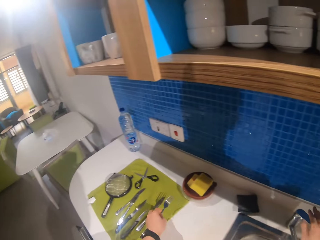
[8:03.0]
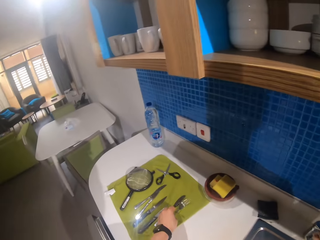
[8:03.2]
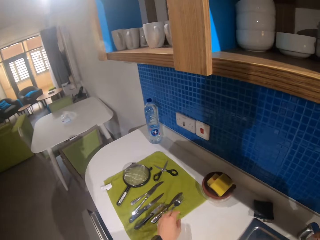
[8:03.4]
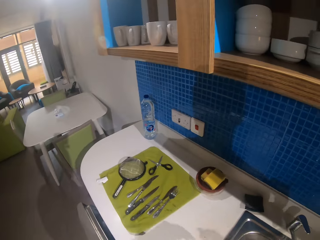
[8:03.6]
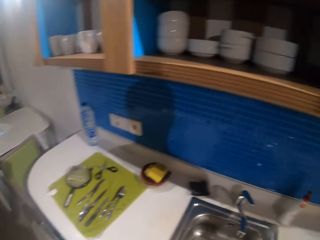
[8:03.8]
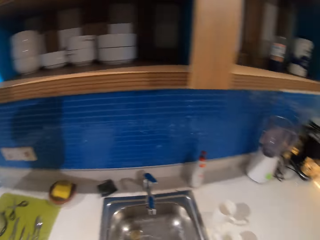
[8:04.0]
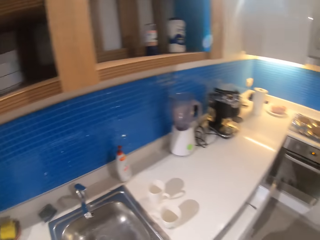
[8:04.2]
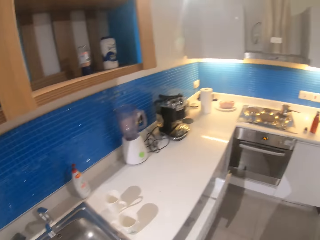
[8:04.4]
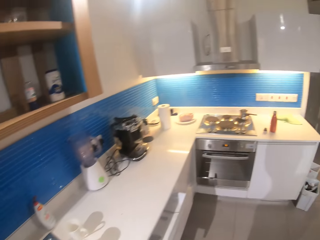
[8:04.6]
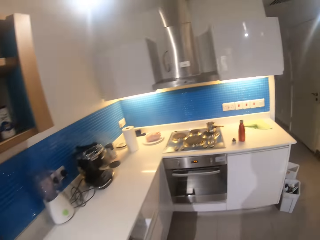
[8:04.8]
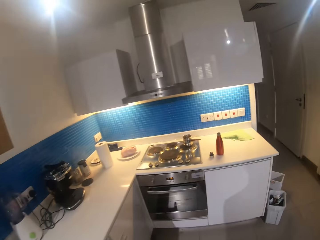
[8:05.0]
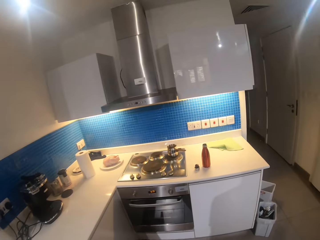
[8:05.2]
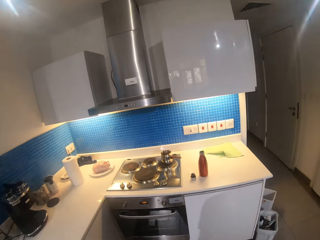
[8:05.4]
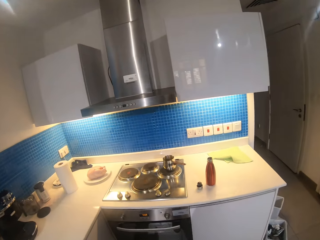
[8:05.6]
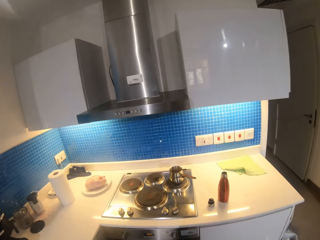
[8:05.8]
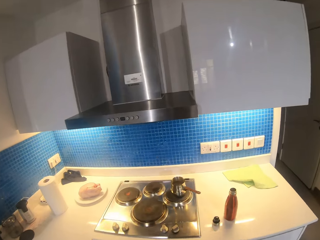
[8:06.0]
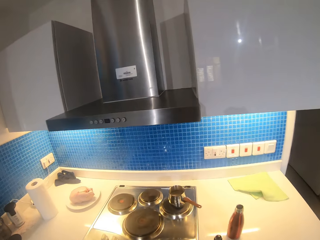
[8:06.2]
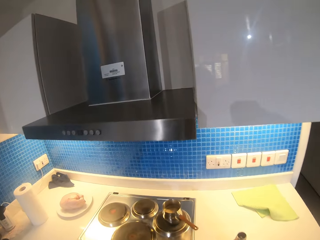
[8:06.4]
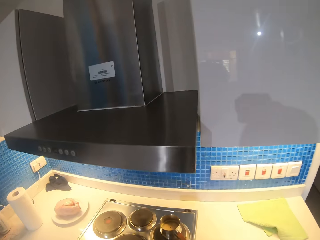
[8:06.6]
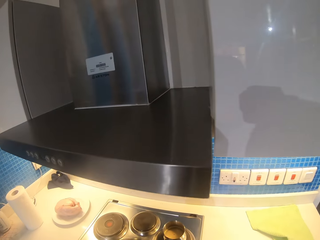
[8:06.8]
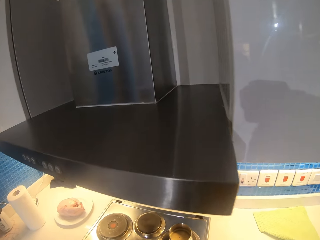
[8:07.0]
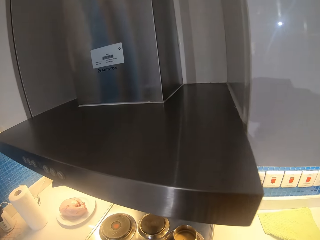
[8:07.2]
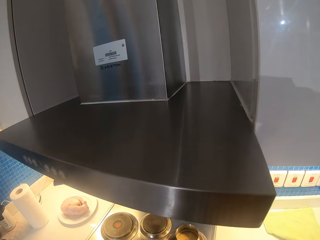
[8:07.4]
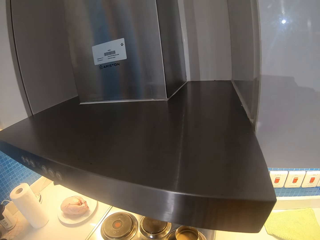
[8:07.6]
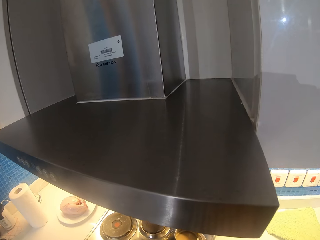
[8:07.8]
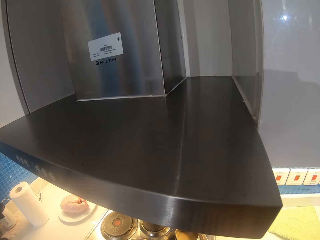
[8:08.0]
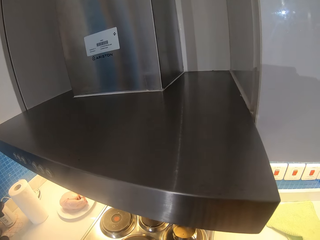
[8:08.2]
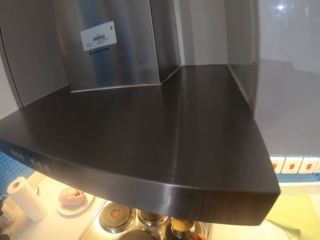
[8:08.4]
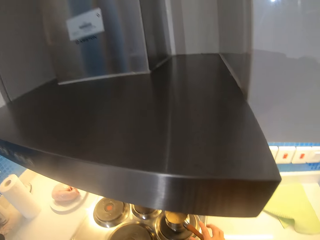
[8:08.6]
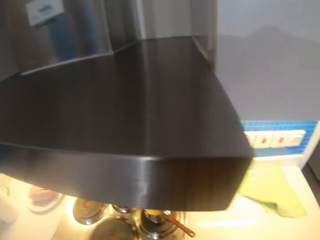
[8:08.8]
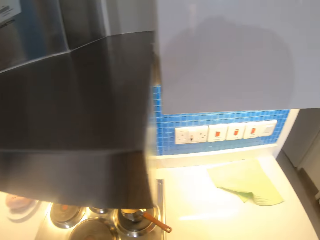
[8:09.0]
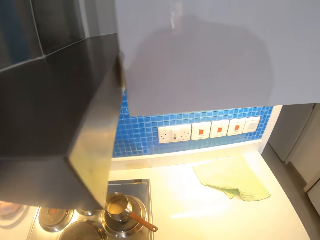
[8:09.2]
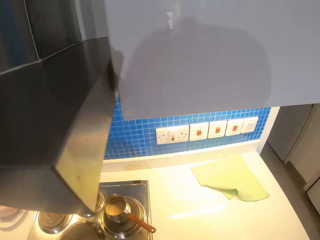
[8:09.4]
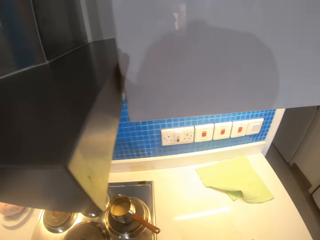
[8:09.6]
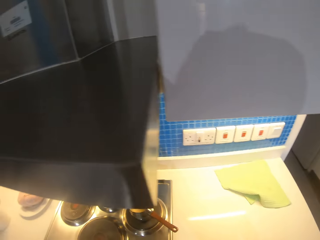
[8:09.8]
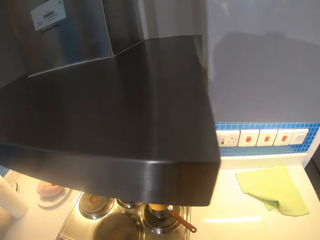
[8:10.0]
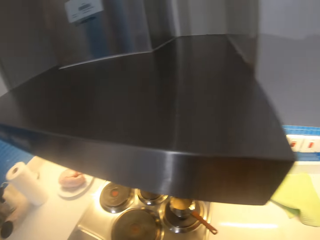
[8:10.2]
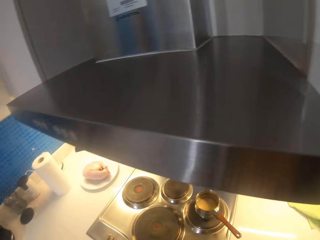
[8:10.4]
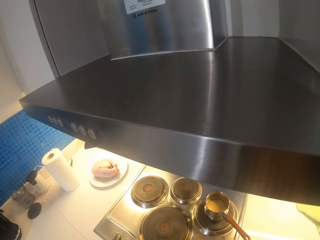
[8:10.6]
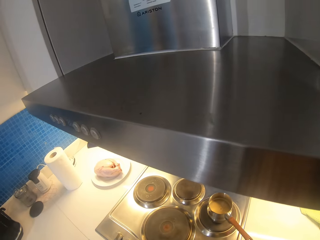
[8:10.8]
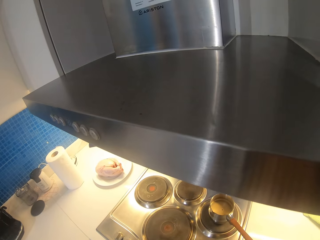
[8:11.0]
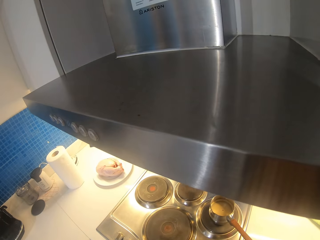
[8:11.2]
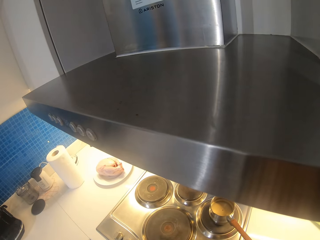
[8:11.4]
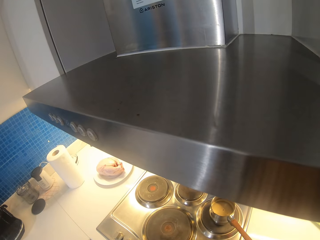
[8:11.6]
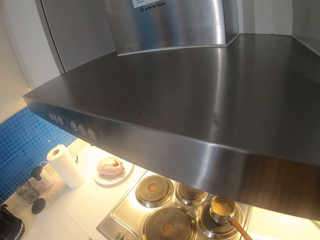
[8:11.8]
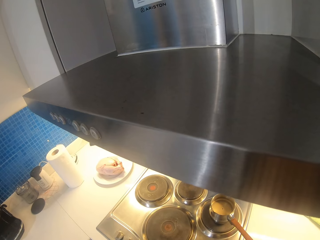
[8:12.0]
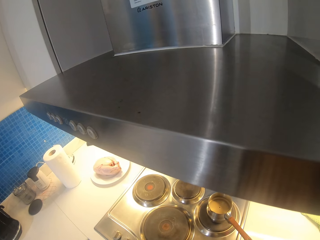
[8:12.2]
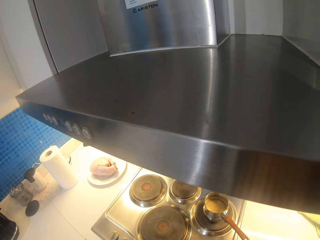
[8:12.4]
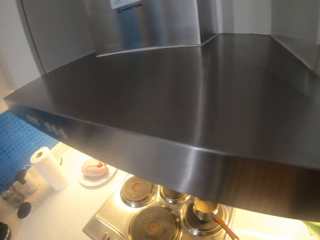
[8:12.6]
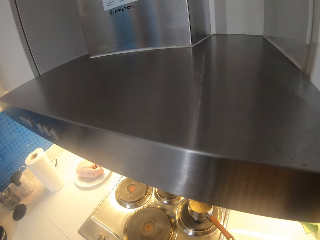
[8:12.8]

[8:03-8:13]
The camera wearer closes the tap. They place the fork on the counter top. They walk to the stove.

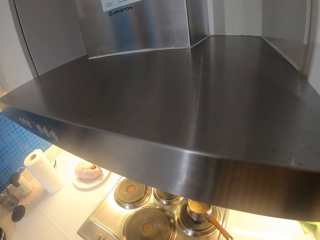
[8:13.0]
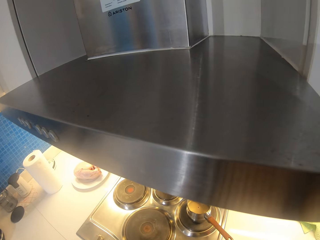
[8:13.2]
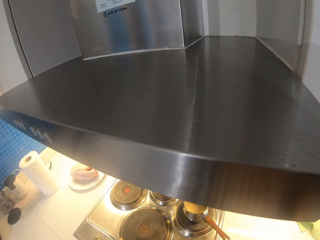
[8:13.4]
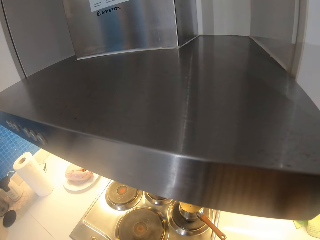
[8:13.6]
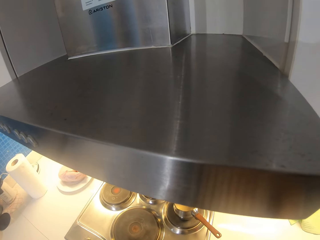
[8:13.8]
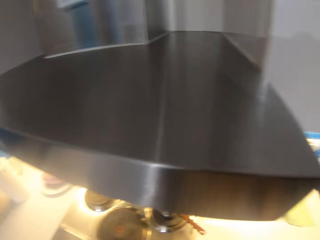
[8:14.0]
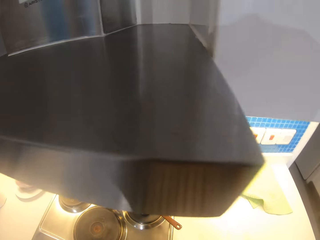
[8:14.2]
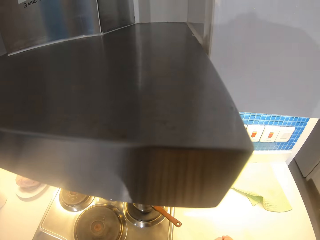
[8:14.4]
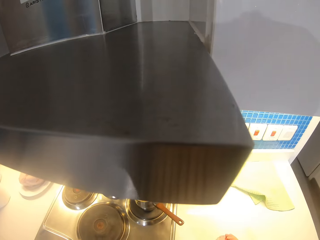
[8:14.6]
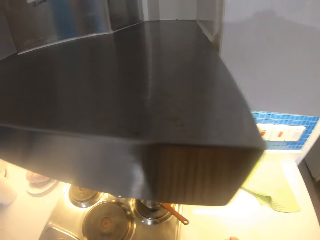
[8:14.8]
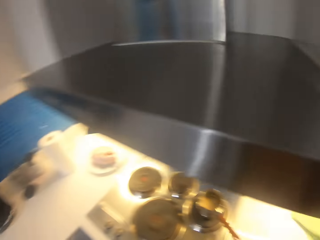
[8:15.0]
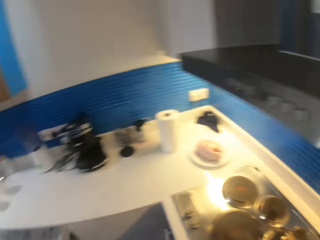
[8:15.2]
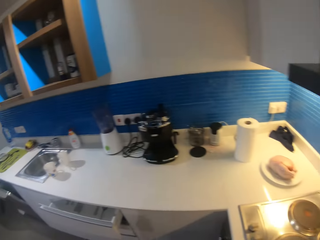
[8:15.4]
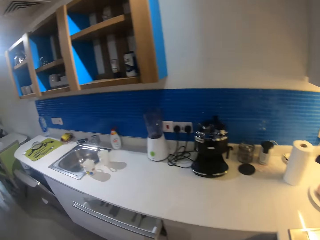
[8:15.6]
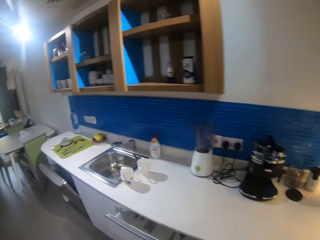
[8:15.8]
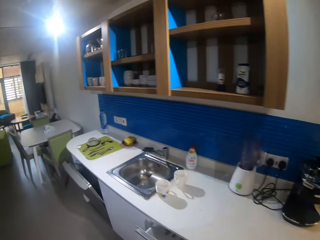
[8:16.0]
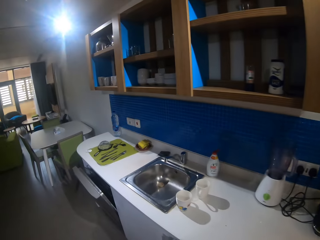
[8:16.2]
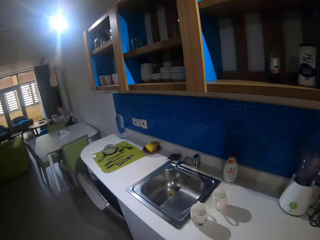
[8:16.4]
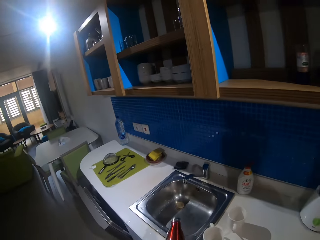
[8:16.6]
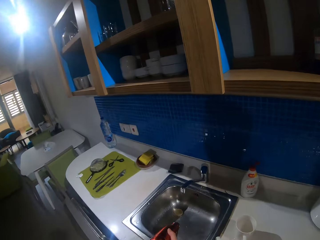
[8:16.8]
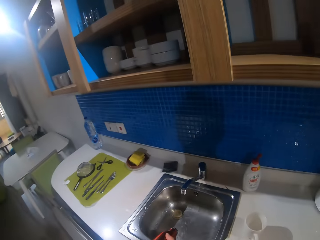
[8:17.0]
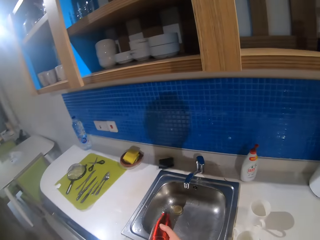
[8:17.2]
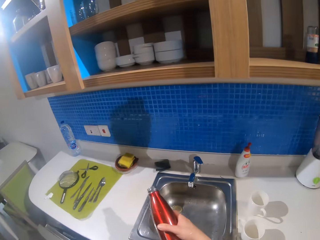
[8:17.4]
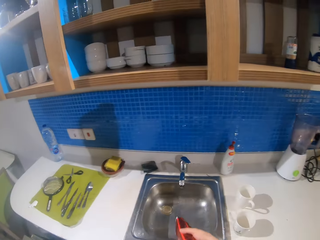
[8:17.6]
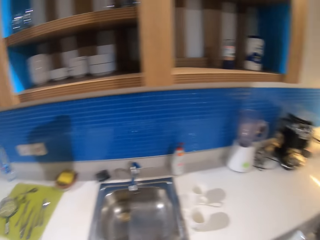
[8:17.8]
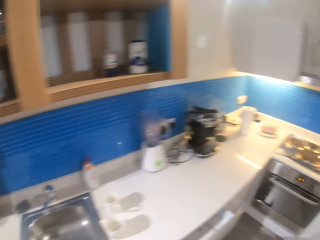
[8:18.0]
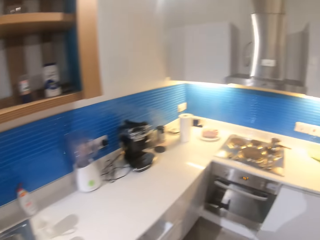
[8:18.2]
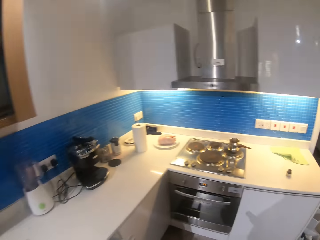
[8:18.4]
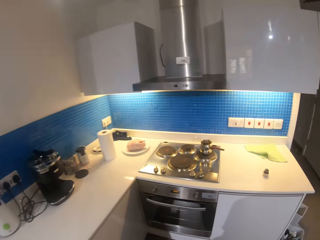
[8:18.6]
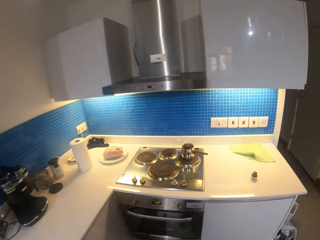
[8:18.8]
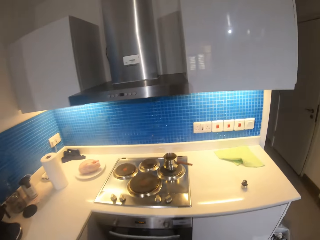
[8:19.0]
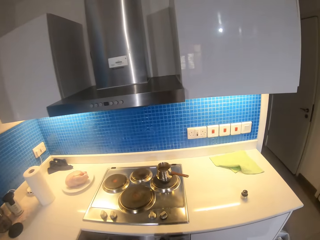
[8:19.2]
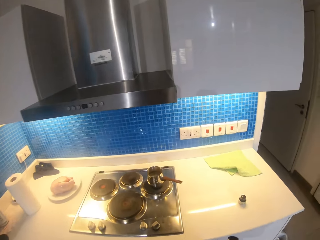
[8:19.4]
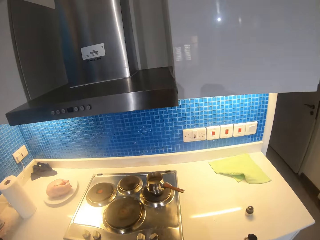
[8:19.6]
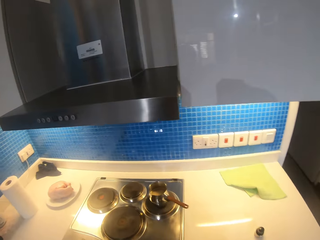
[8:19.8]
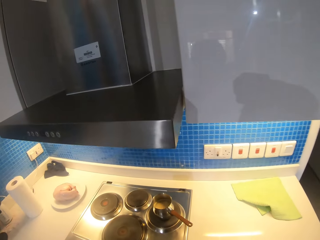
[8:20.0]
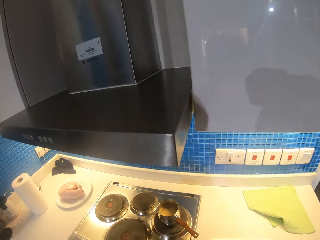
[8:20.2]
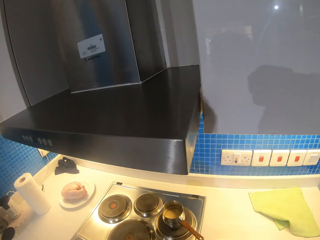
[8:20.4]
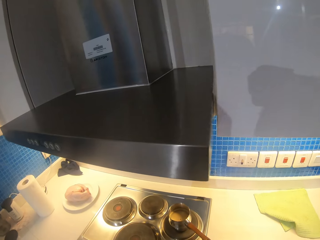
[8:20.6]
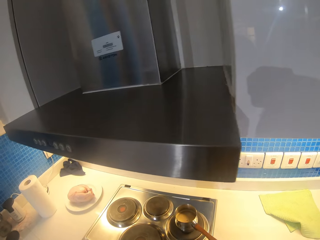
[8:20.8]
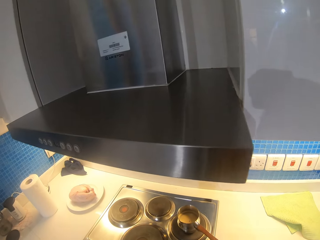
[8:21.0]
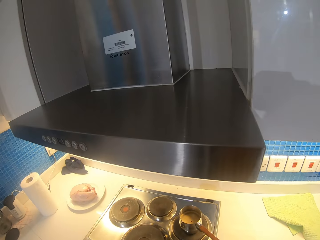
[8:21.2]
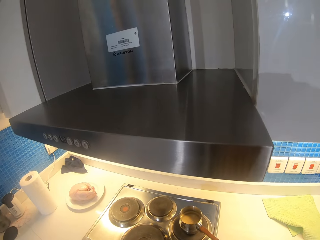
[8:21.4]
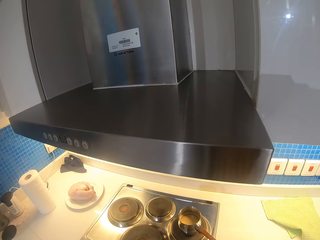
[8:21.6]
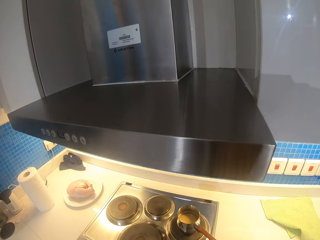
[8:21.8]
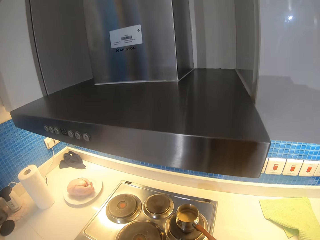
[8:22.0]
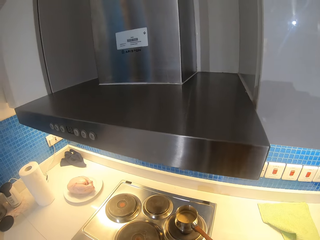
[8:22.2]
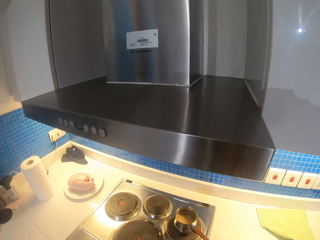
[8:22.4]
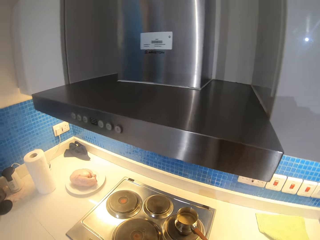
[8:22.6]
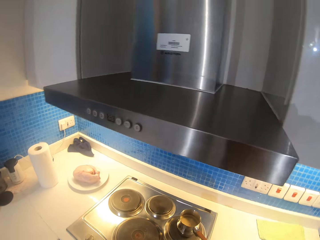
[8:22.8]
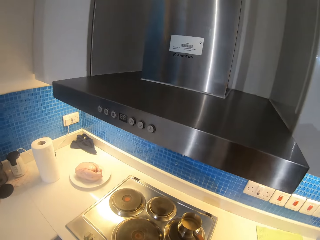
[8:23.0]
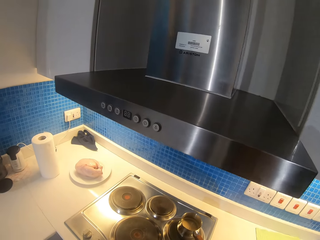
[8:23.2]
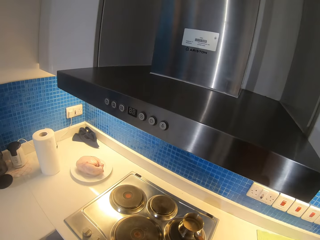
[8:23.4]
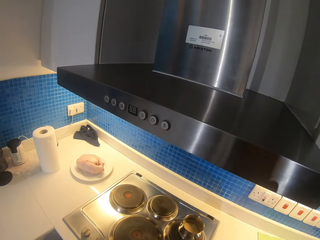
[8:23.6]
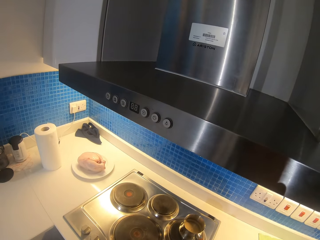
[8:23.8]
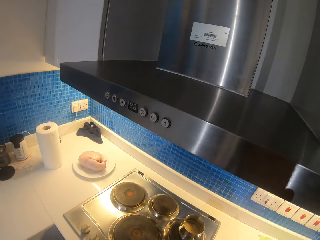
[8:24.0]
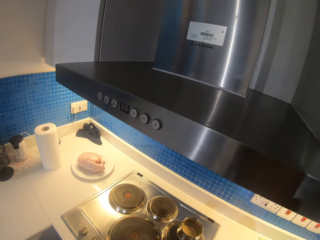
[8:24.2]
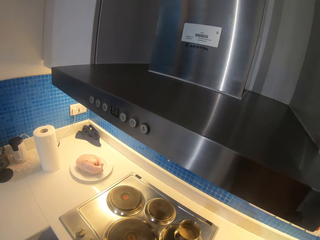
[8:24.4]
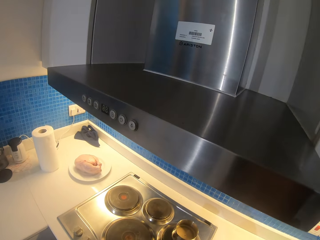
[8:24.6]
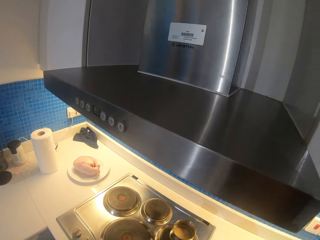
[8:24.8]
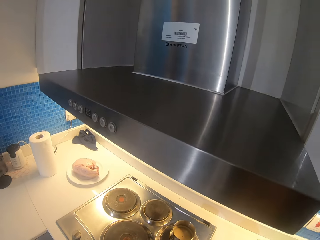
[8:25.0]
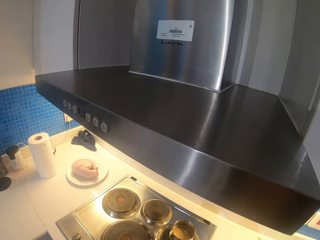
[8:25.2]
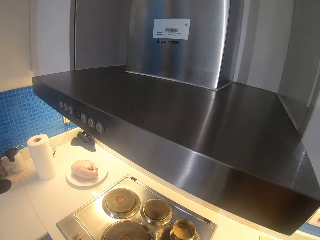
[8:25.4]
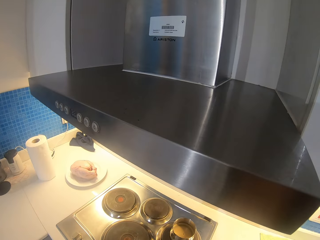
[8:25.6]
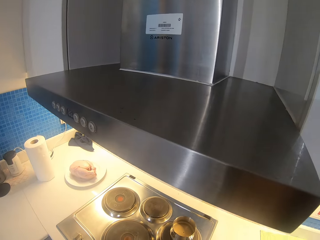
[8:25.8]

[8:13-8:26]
The camera wearer picks up a water bottle. They walk in a room. They turn around the stove. They pour water from the bottle in the sink. They walk in a room. They place the bottle on the counter top.
